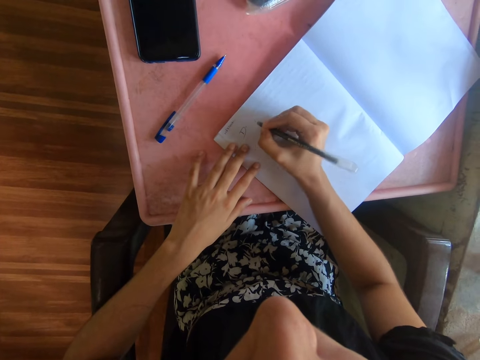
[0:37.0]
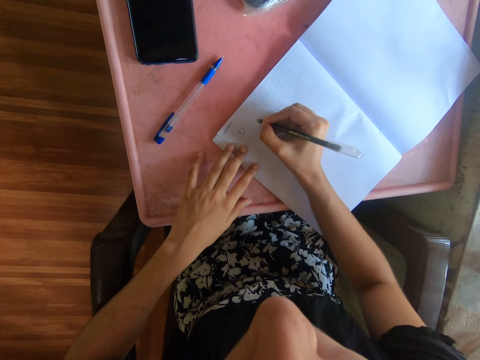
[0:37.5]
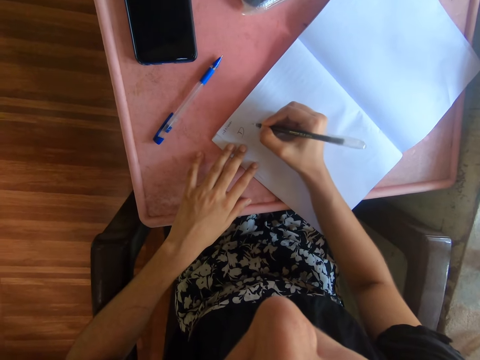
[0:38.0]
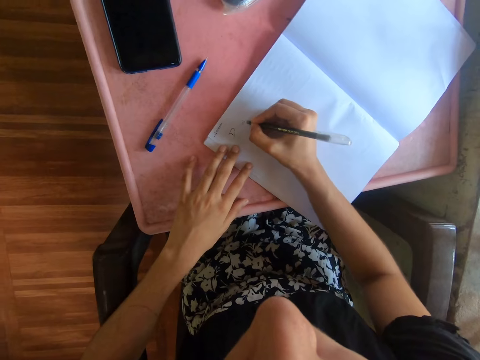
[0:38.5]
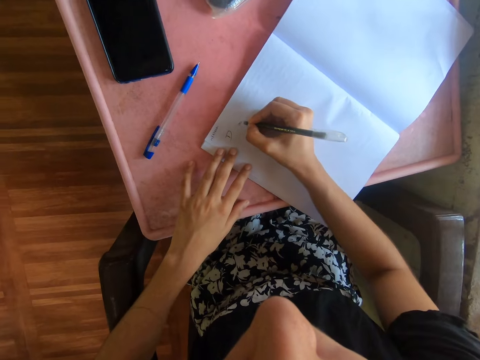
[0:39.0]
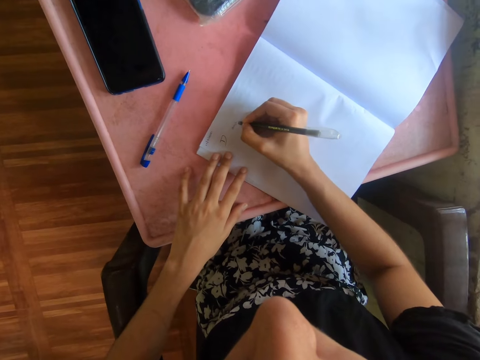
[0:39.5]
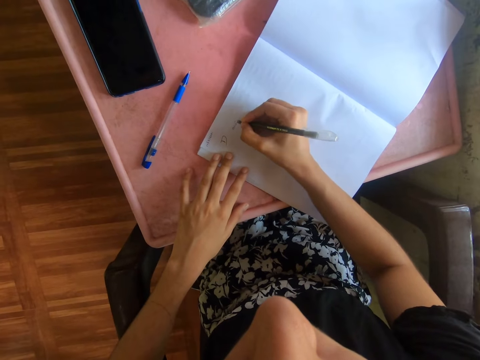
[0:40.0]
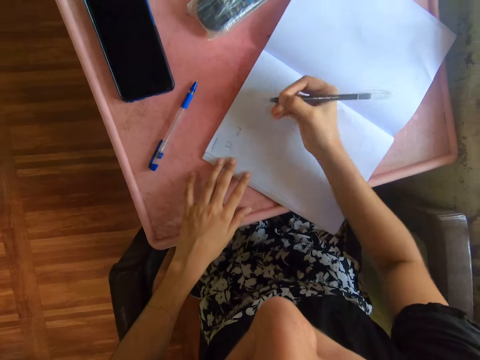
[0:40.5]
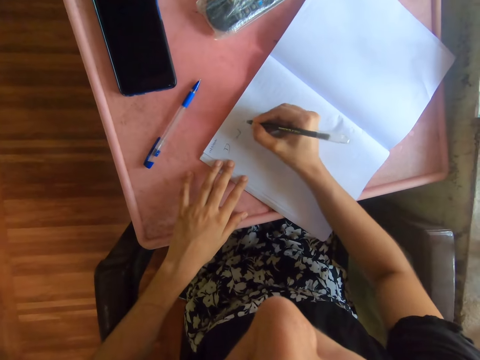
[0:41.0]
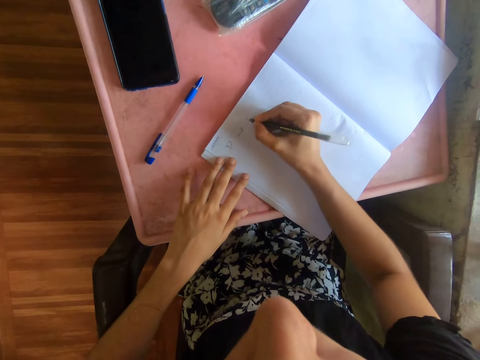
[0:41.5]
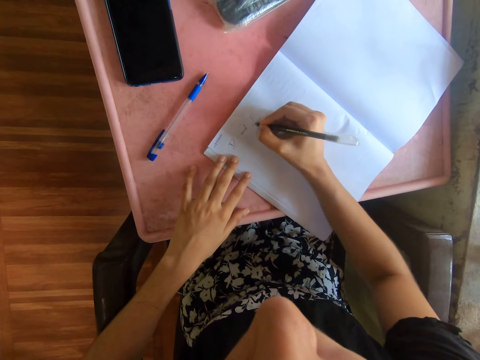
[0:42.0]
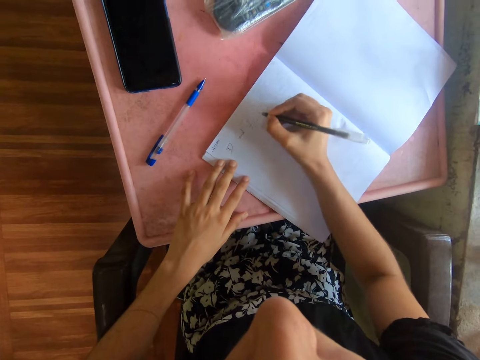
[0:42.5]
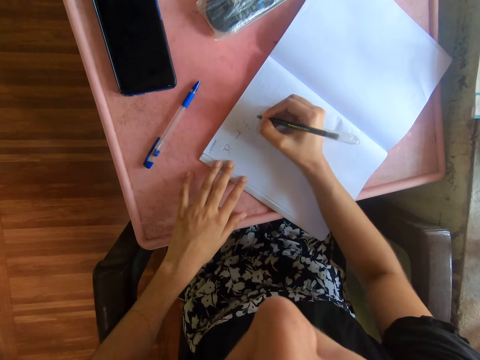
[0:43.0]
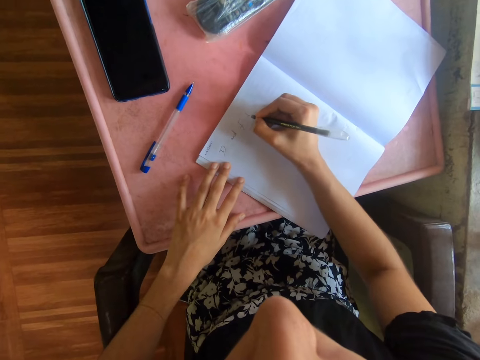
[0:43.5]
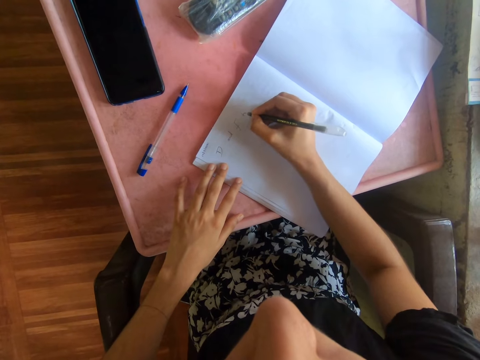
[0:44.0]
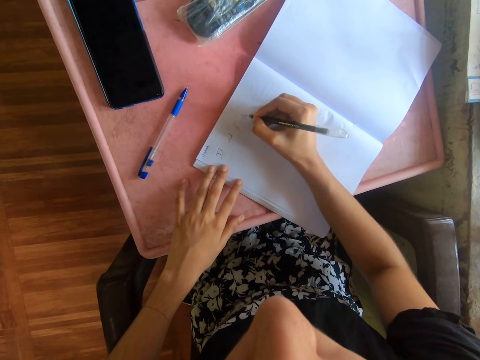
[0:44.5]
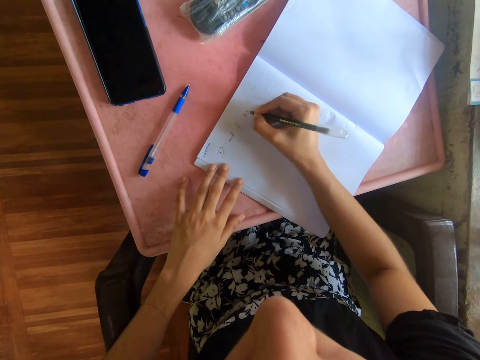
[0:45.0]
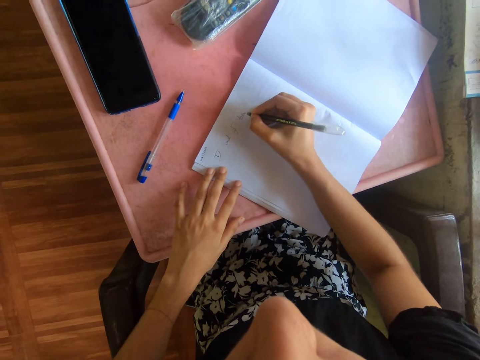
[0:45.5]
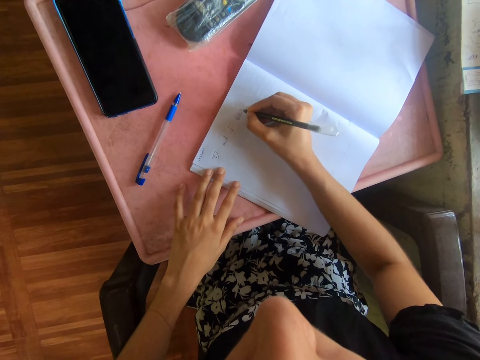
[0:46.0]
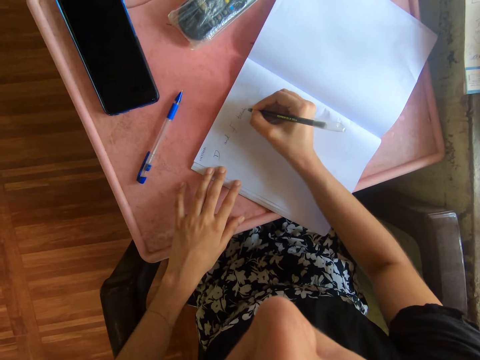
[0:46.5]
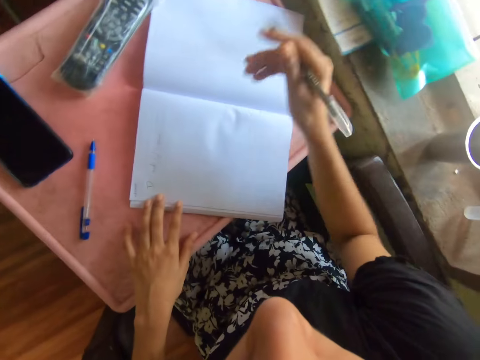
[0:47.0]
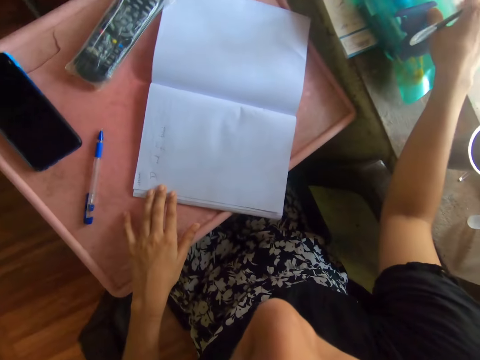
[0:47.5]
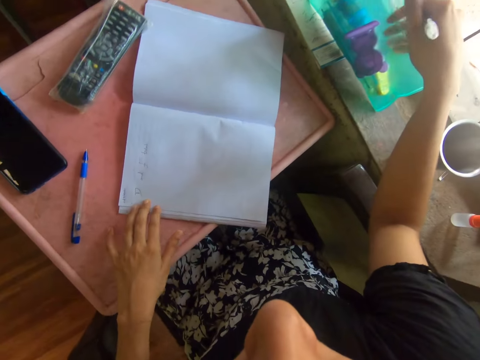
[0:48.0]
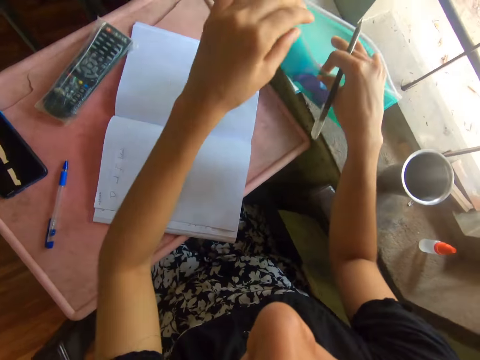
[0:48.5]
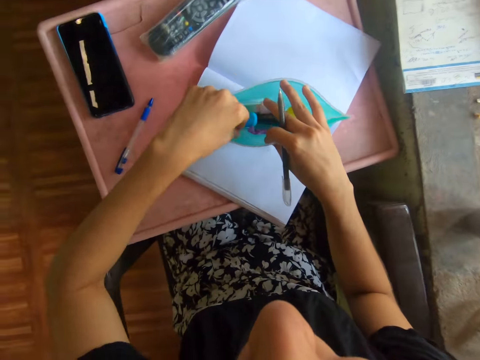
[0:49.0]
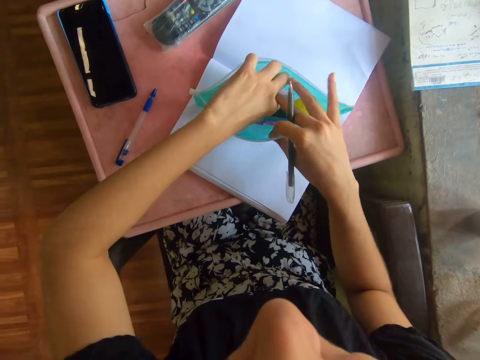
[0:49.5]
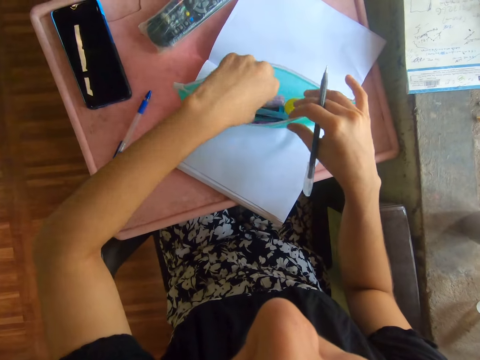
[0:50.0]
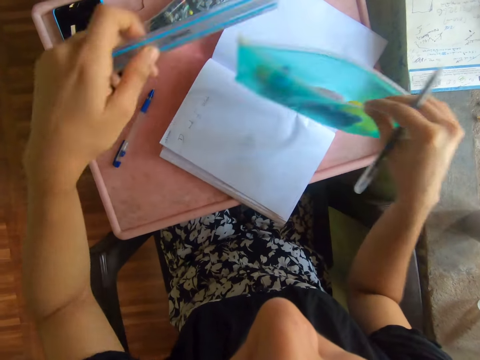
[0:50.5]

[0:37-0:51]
The camera wearer picks the pencil bag from the window sill with her right hand. She picks a ruler from the pencil bag with her left hand.

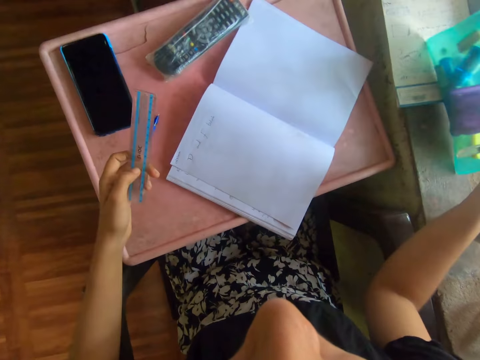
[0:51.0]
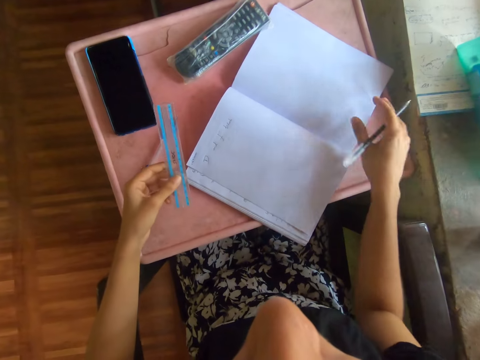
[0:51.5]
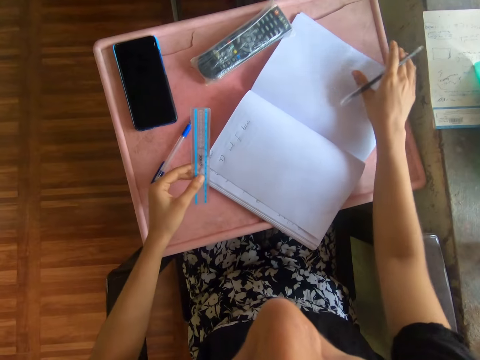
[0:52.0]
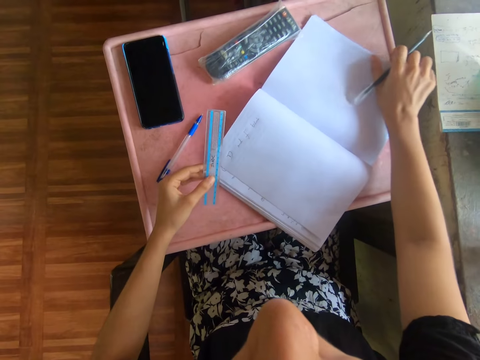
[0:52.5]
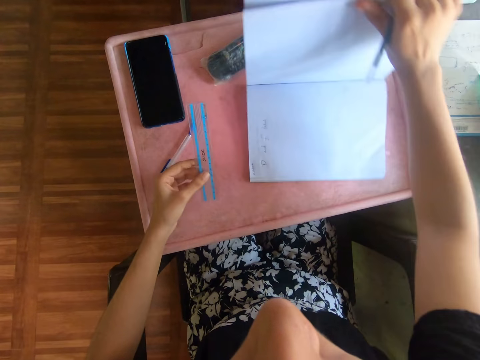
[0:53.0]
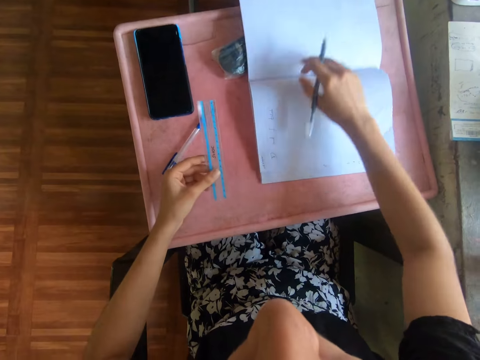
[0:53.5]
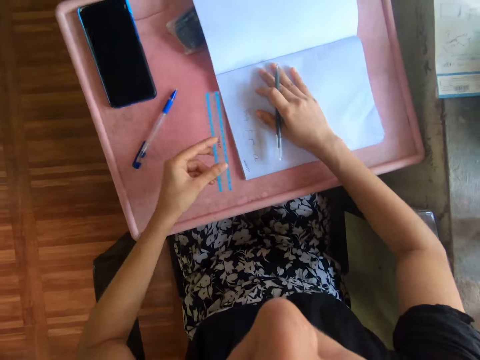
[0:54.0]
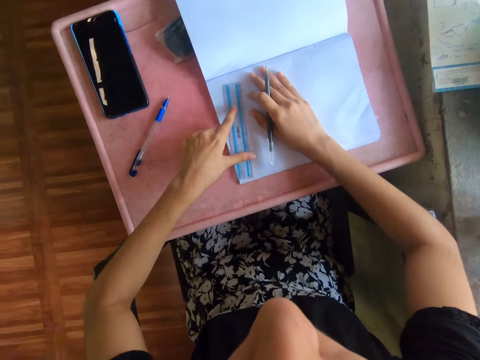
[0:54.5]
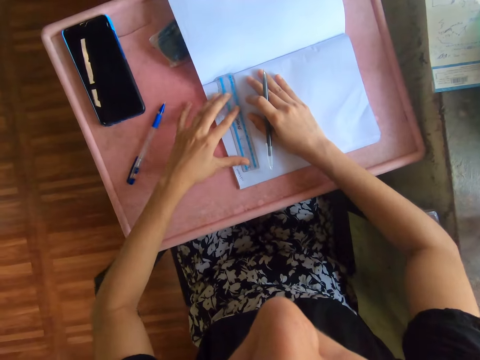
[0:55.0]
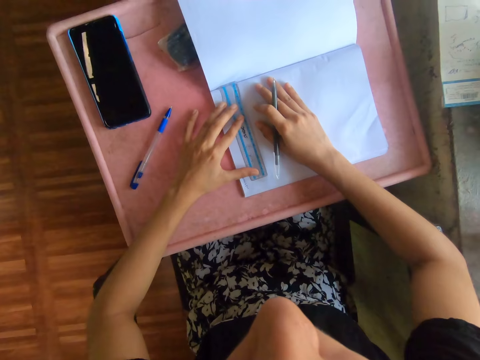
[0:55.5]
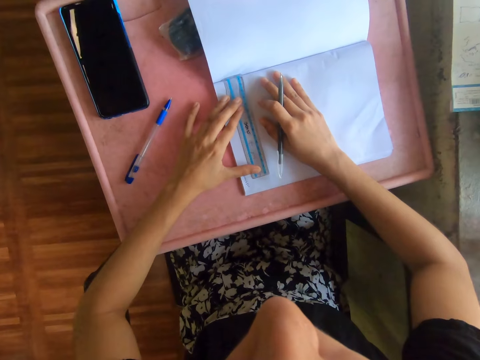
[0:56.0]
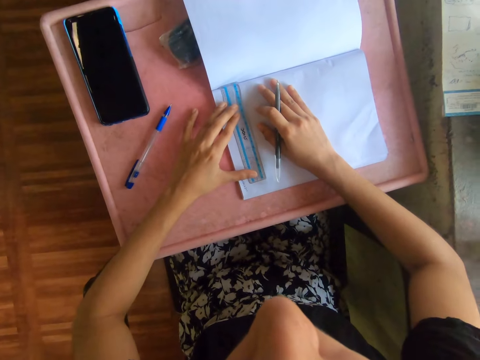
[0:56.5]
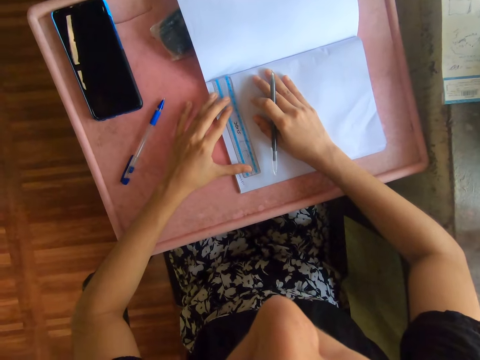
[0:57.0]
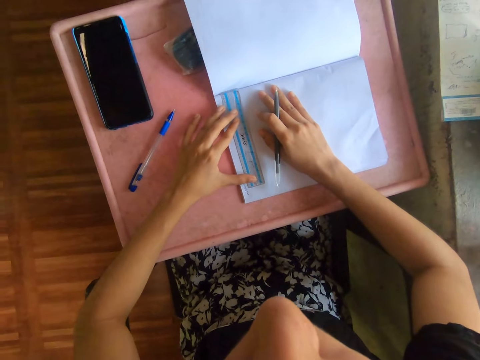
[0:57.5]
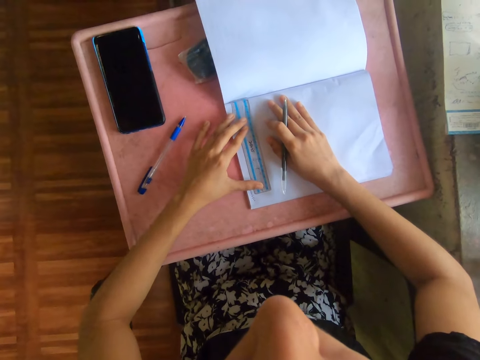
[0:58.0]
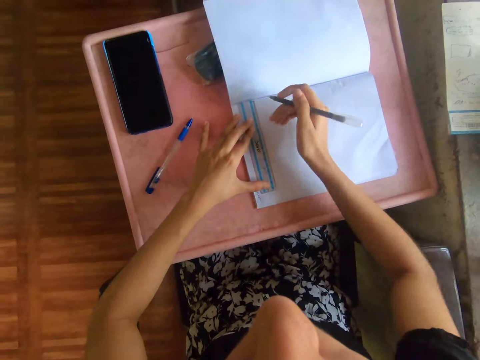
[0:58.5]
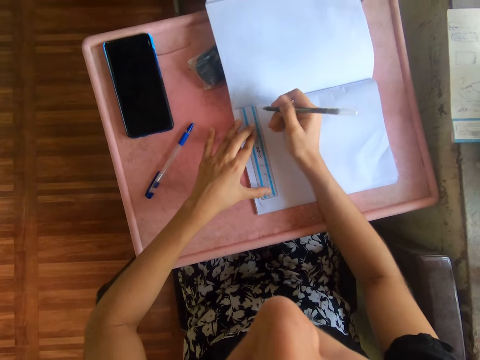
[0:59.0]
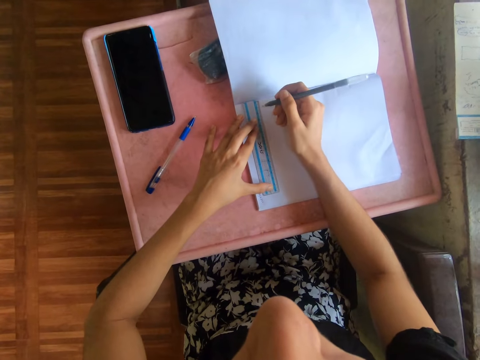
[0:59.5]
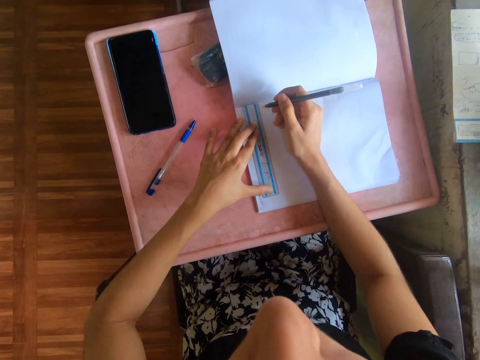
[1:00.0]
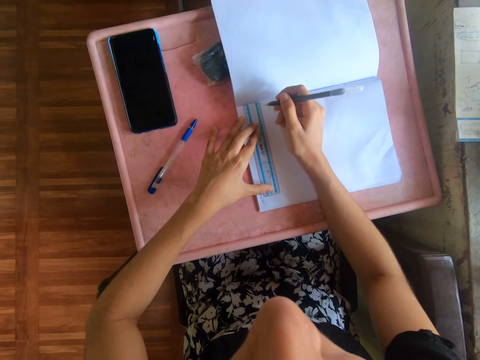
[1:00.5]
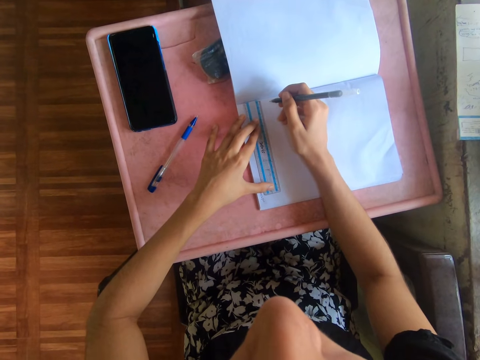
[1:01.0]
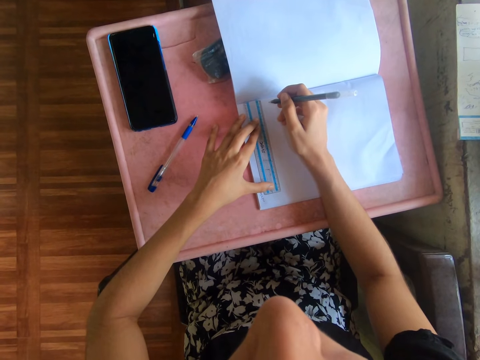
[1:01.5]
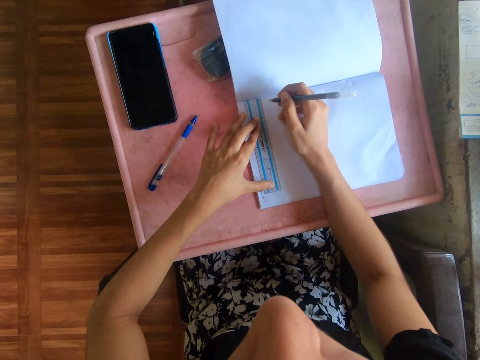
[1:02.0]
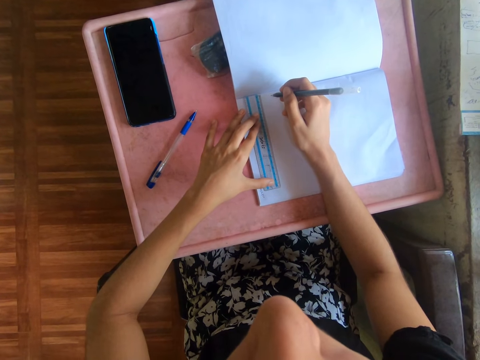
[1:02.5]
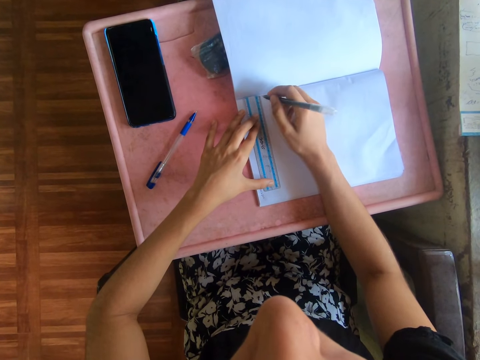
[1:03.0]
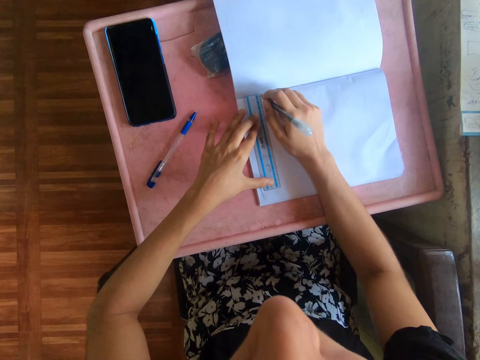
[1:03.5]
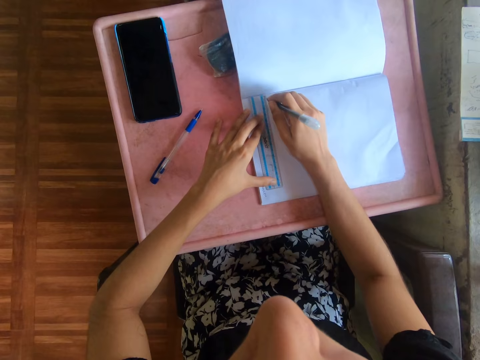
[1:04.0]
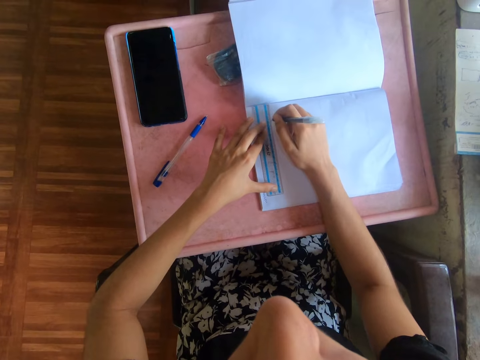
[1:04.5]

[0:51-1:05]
The camera wearer moves a purse. She drops the pencil bag on the window sill with her right hand. She adjusts the book on the table with her right hand. She turns the book. She places the ruler on the book with her left hand. She rules a line on the book with the pen in her right hand and the ruler in her left hand.
